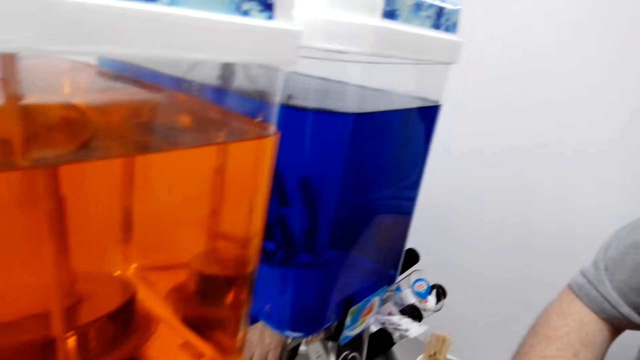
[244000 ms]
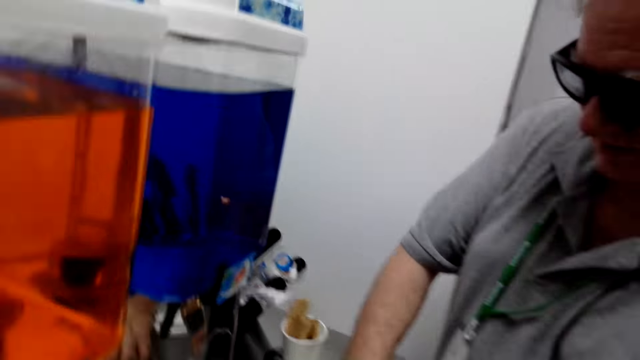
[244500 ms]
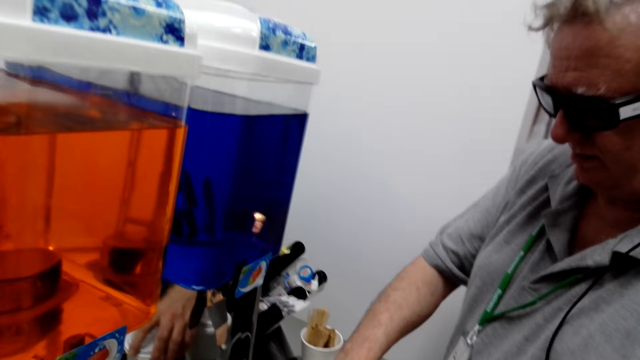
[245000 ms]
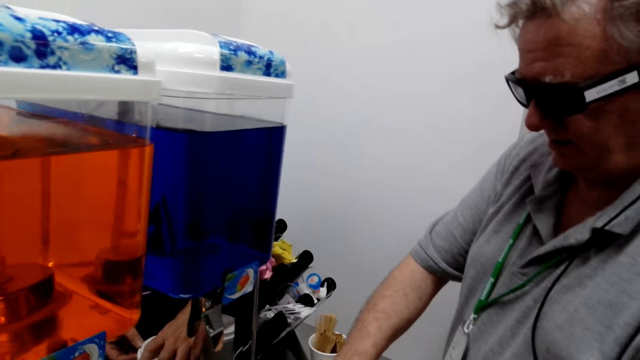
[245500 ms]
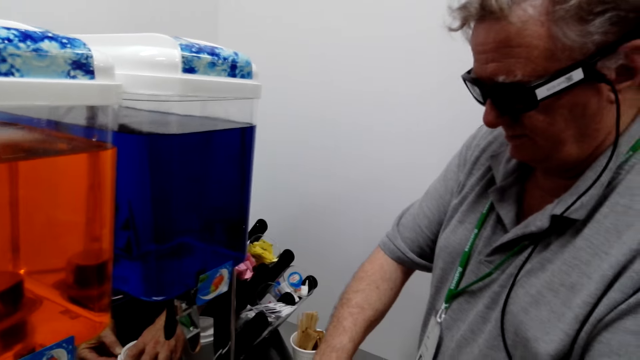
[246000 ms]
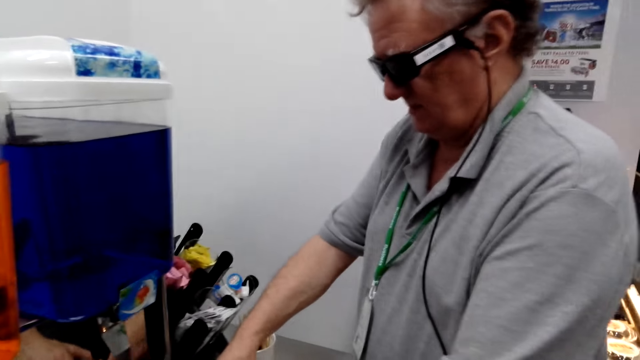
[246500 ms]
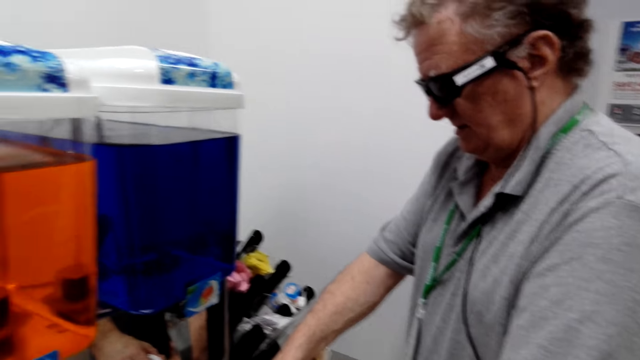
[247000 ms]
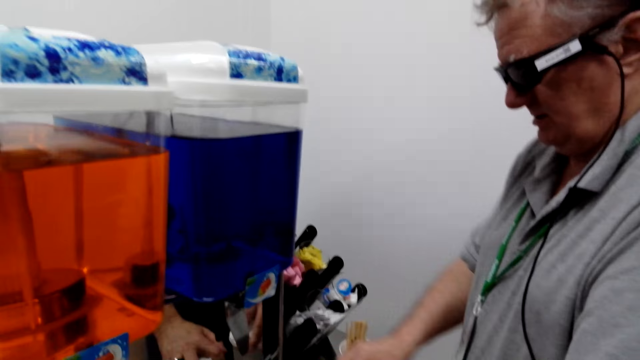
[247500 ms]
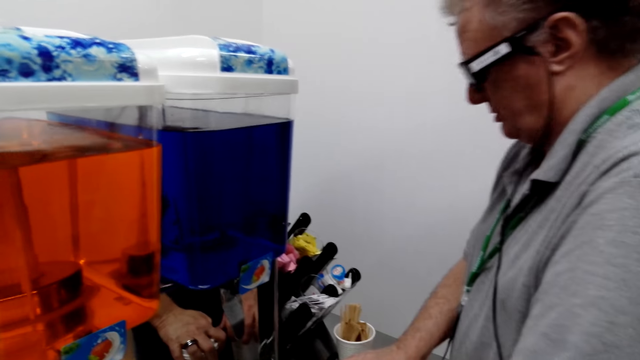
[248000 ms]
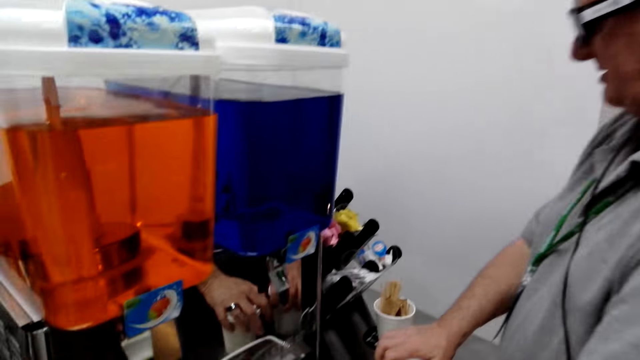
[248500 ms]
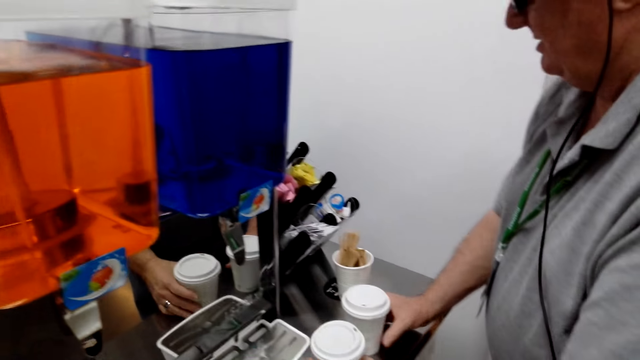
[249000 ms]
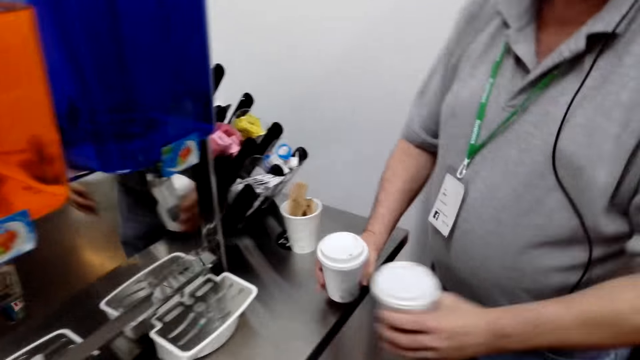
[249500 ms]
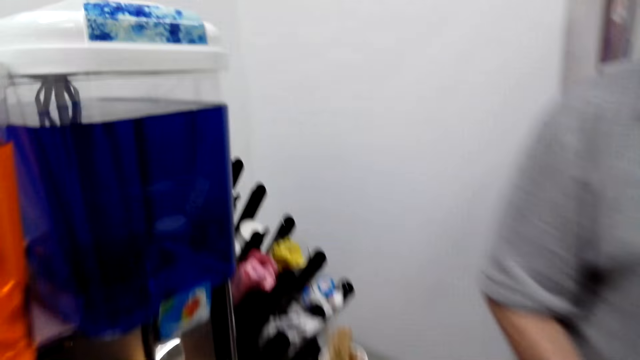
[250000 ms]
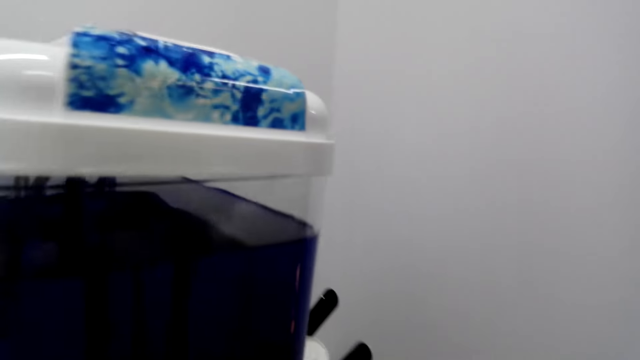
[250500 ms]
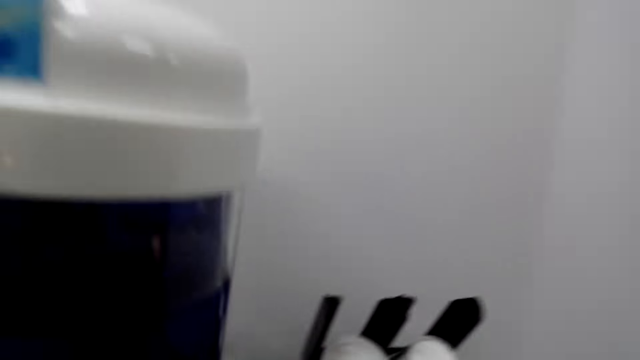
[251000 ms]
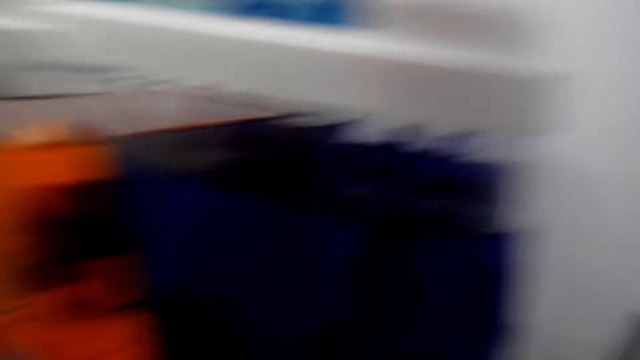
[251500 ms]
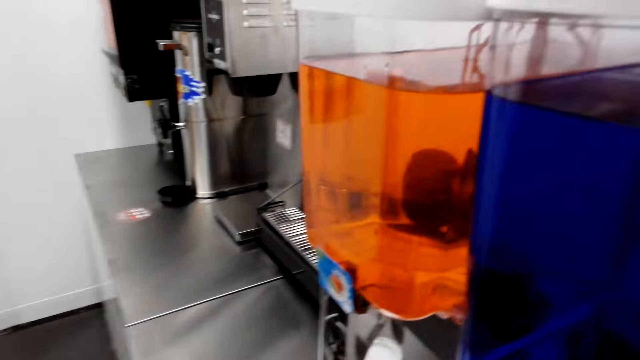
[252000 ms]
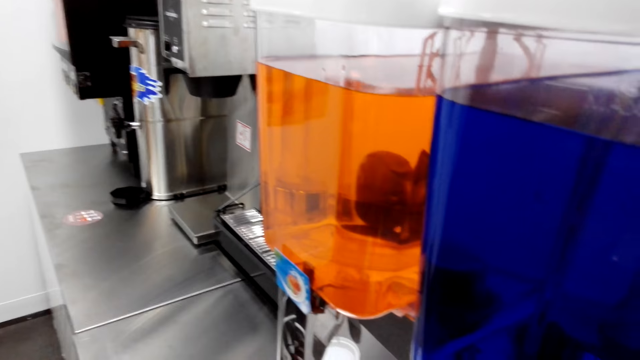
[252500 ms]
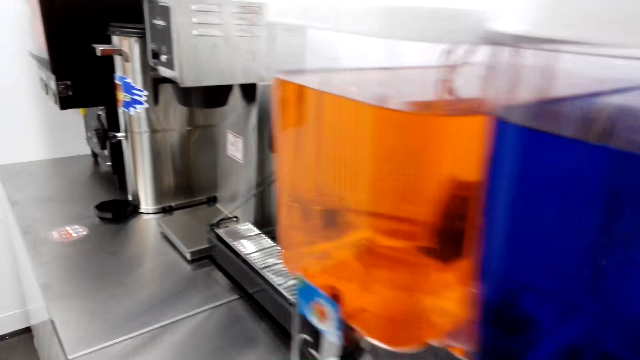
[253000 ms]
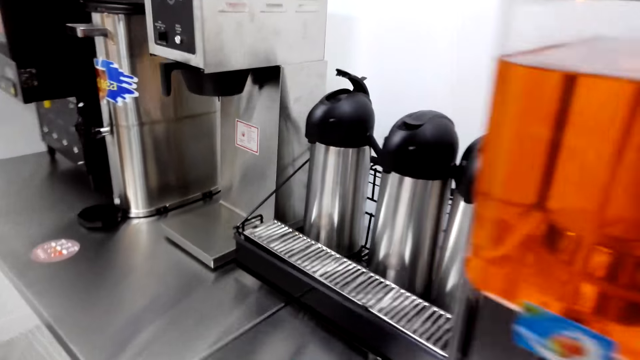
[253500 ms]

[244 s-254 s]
A man closes a paper cup on the table. The man picks up paper cups on the table, carries the cups, and walks around the store. The camera wearer picks up a lid.

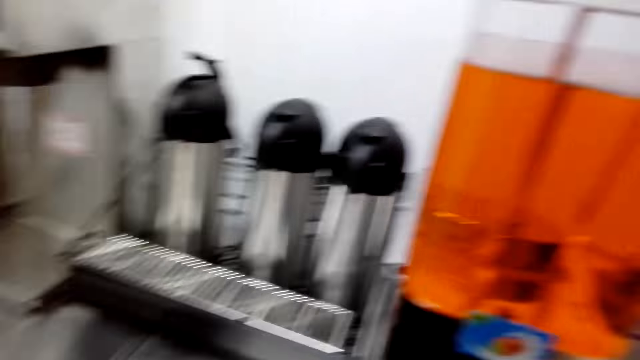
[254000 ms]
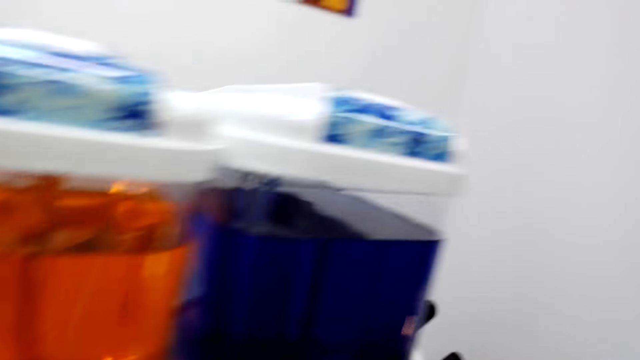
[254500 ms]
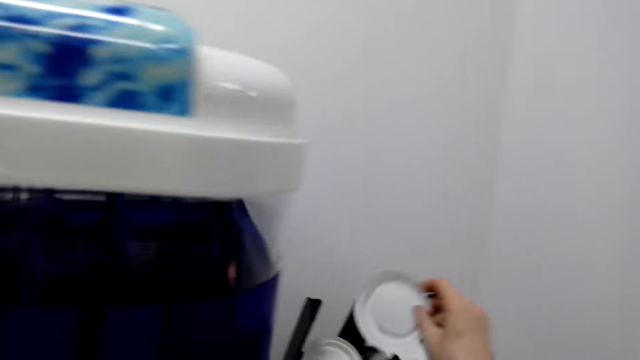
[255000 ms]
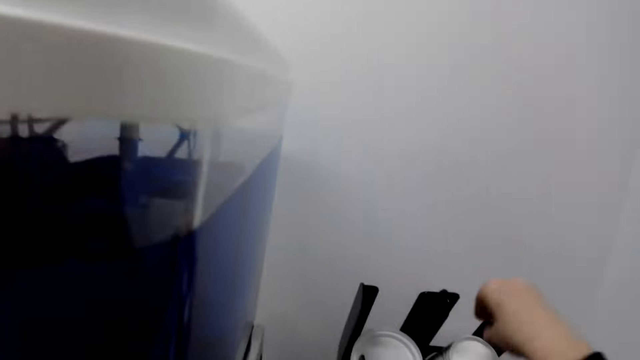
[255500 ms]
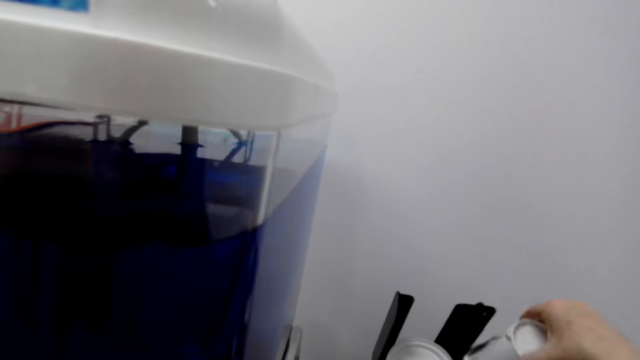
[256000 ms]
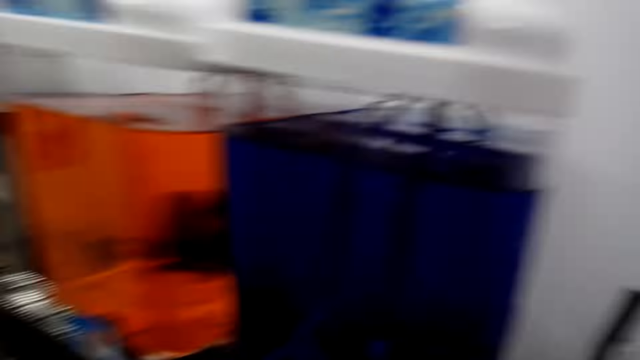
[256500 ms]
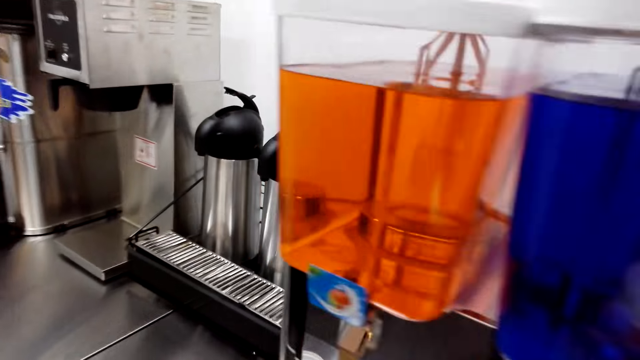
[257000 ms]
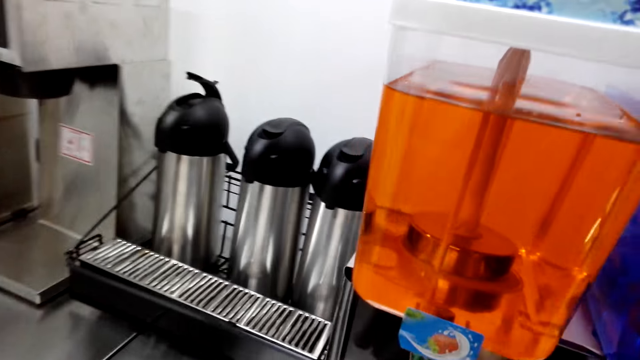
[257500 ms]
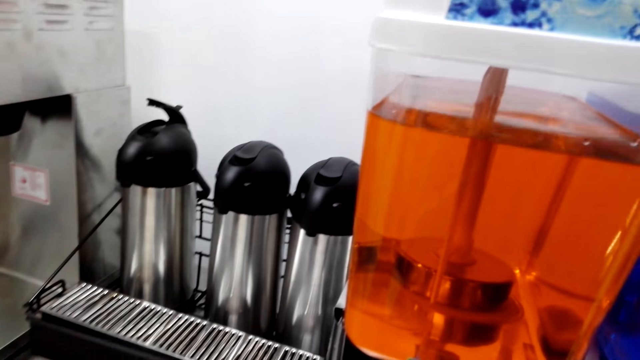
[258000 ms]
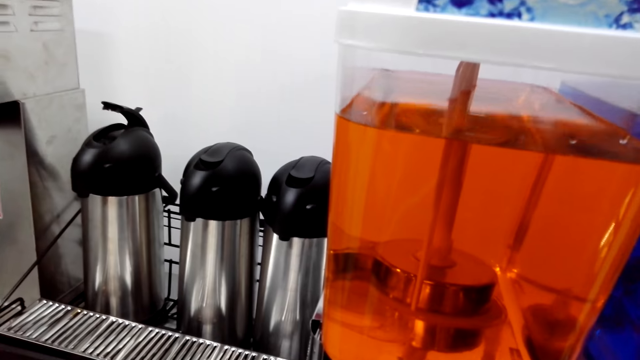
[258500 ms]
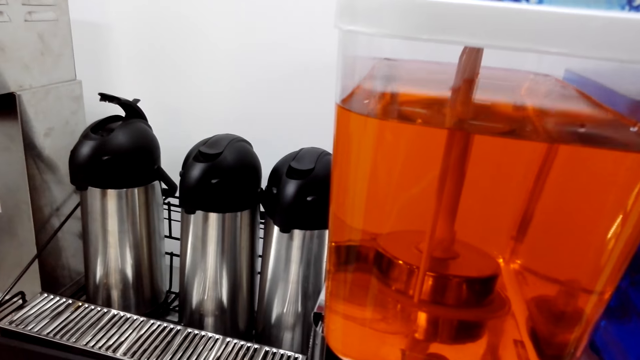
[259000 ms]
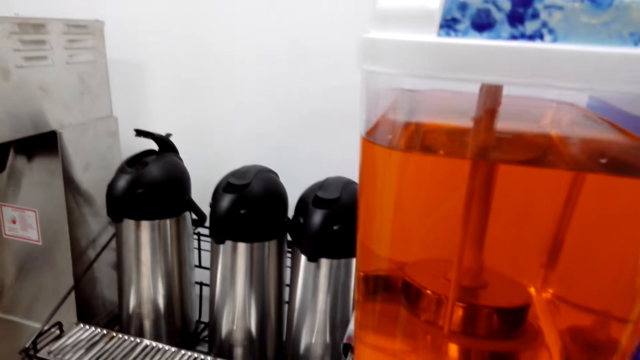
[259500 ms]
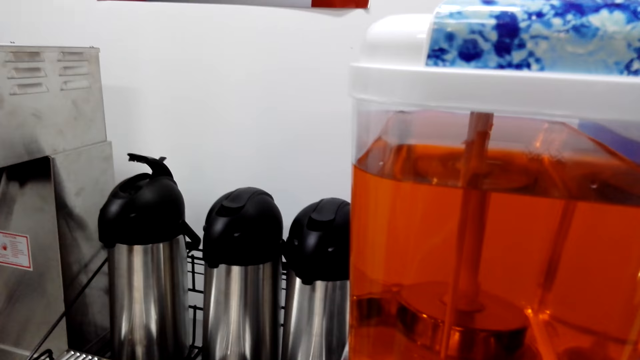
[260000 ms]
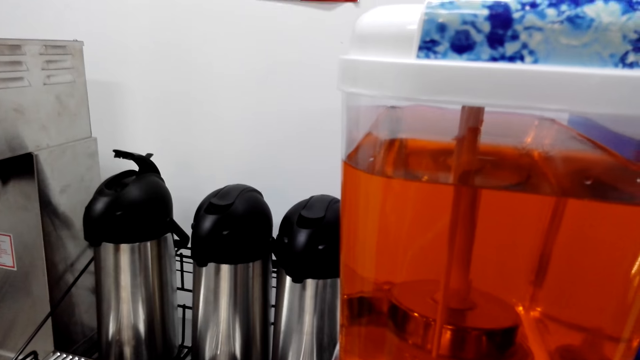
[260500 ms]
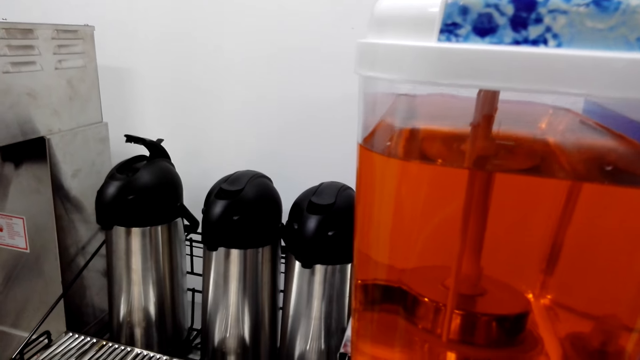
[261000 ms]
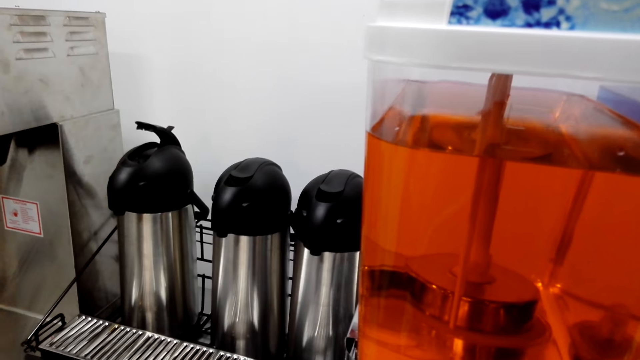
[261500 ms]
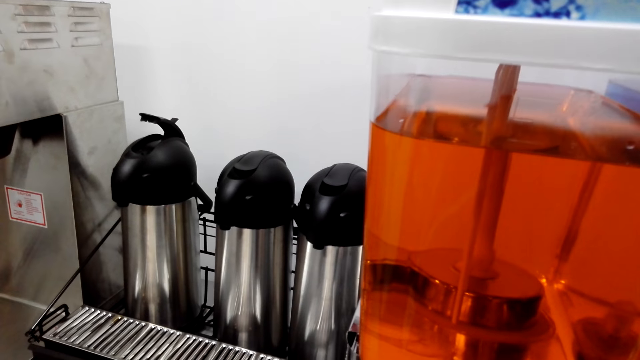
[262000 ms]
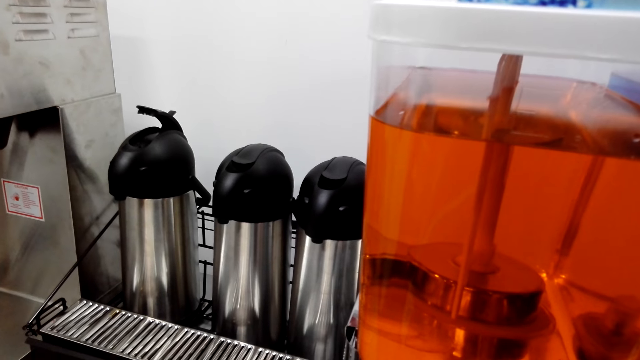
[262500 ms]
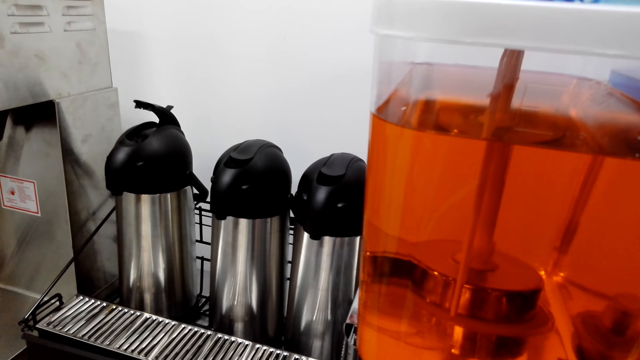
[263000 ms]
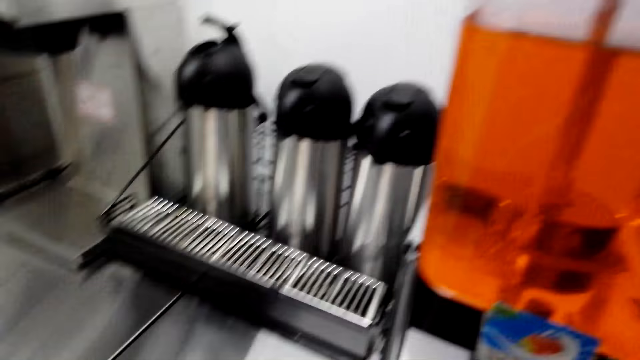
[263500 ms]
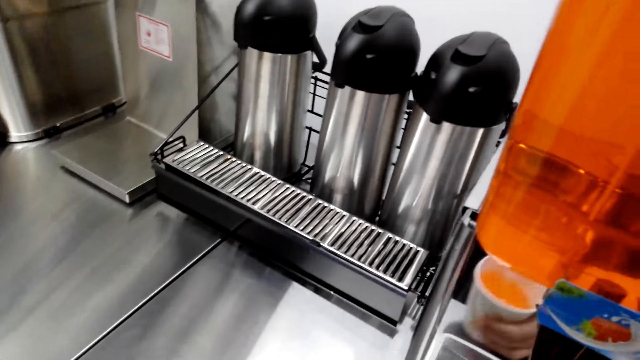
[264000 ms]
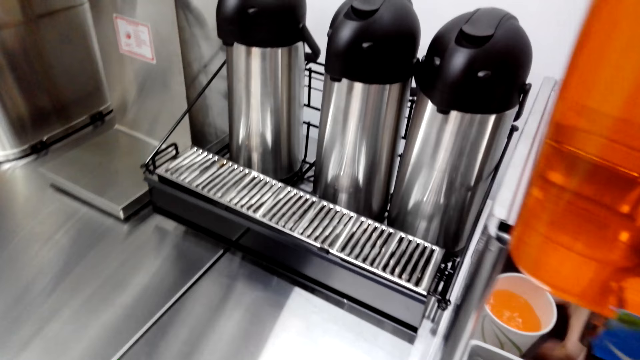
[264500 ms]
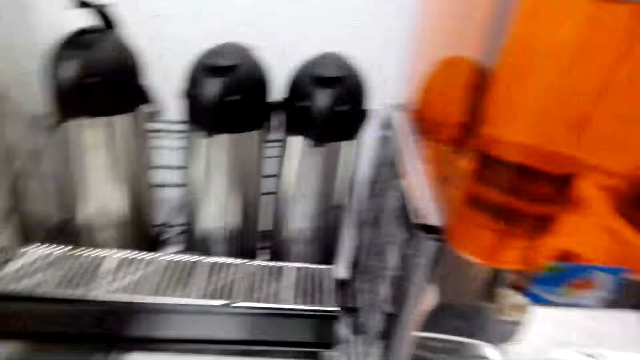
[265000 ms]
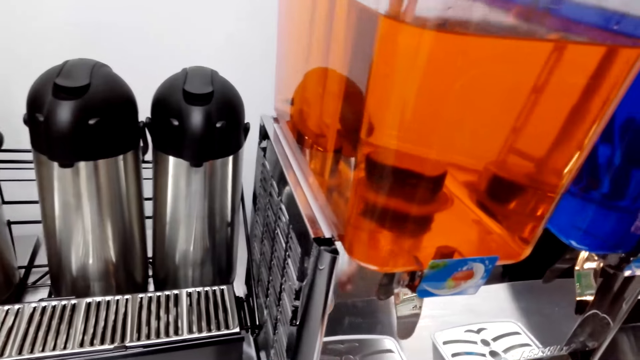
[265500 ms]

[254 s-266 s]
The camera wearer places a paper cup lid on the cup holder. They pick up a paper cup. They stand beside a coffee machine. They pour a drink in the cup. They open a coffee machine tap. They place the paper cup on the table.
